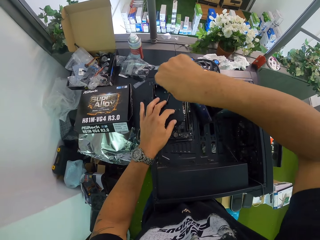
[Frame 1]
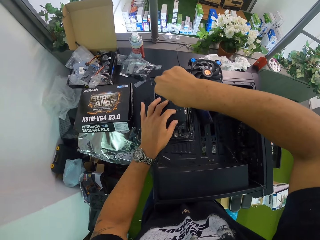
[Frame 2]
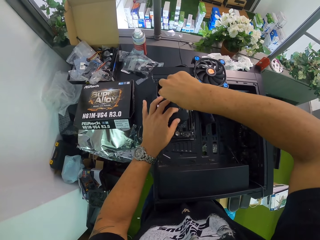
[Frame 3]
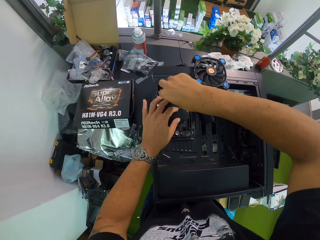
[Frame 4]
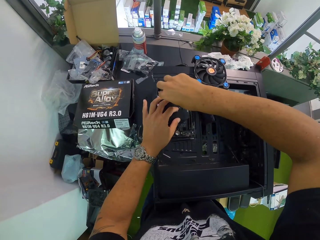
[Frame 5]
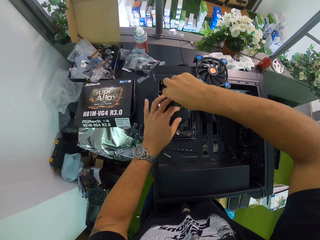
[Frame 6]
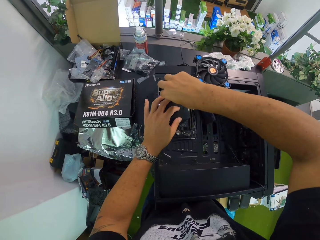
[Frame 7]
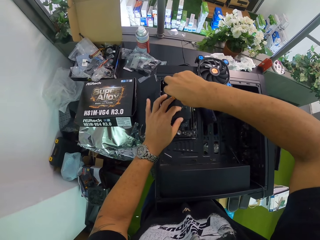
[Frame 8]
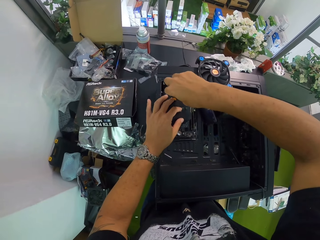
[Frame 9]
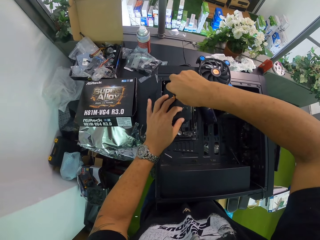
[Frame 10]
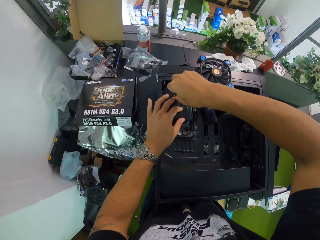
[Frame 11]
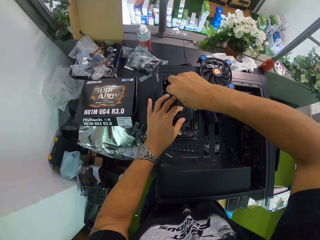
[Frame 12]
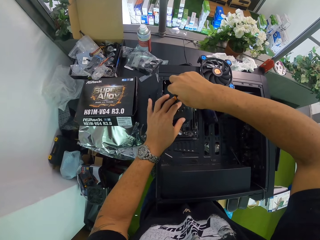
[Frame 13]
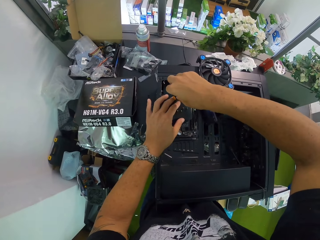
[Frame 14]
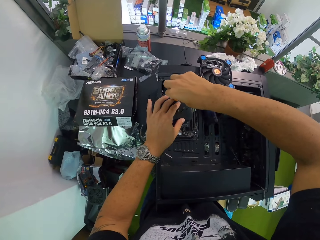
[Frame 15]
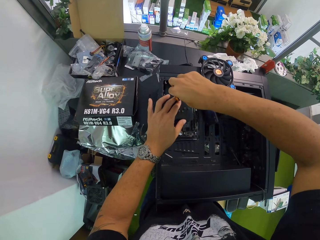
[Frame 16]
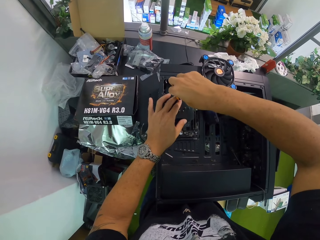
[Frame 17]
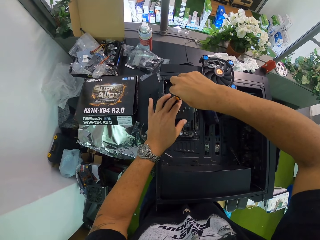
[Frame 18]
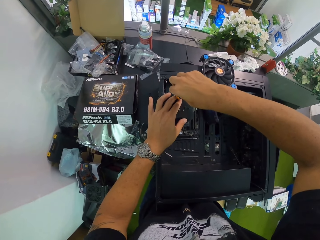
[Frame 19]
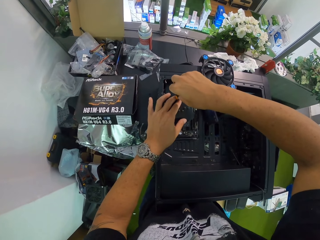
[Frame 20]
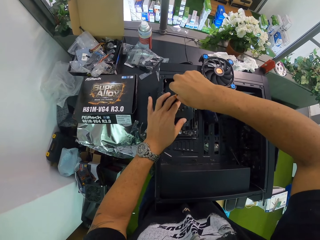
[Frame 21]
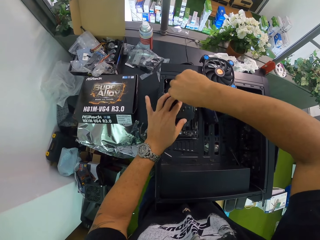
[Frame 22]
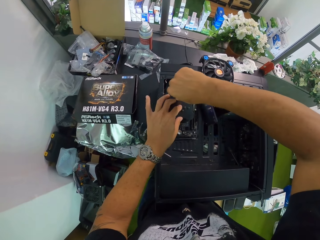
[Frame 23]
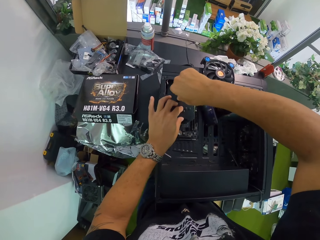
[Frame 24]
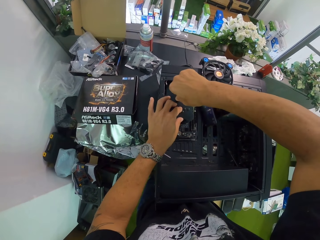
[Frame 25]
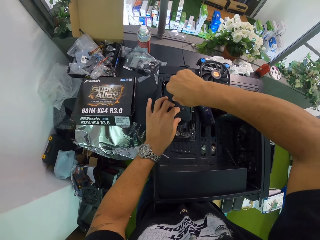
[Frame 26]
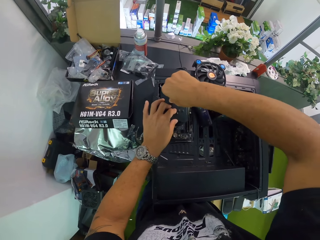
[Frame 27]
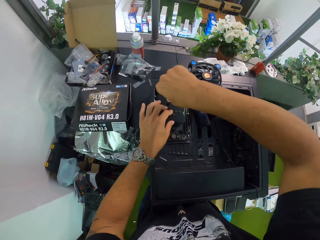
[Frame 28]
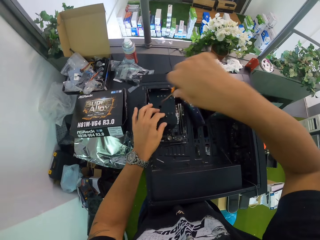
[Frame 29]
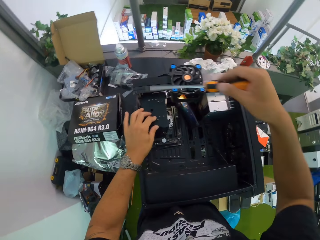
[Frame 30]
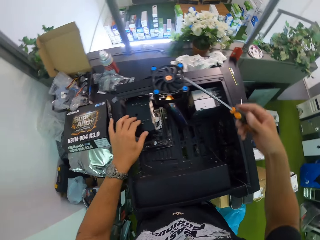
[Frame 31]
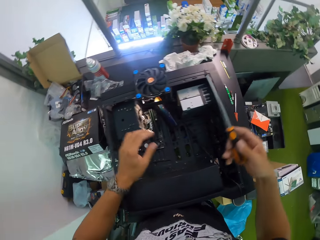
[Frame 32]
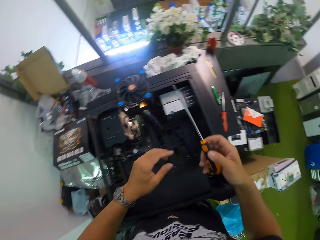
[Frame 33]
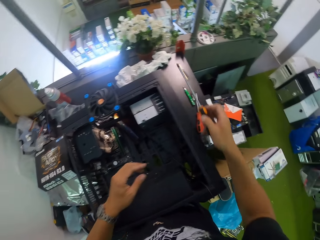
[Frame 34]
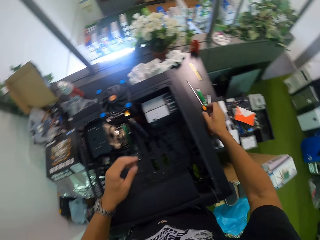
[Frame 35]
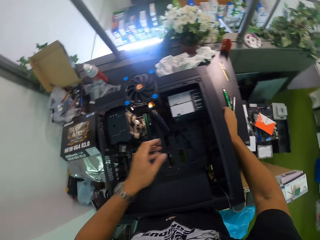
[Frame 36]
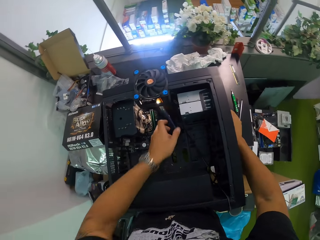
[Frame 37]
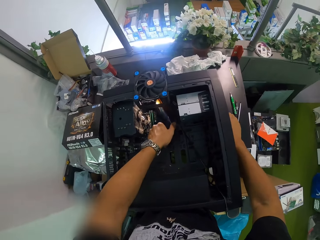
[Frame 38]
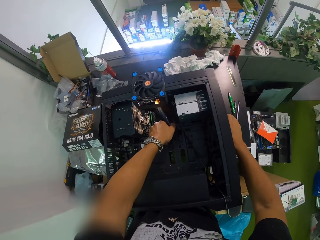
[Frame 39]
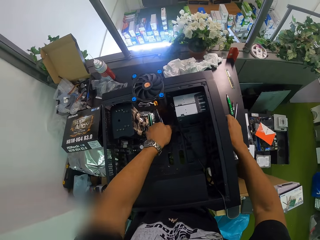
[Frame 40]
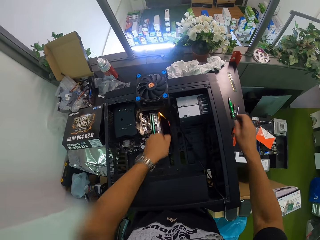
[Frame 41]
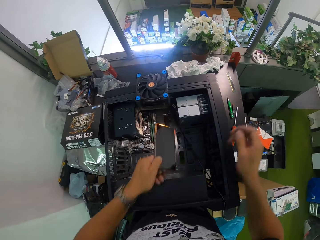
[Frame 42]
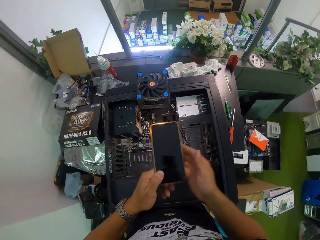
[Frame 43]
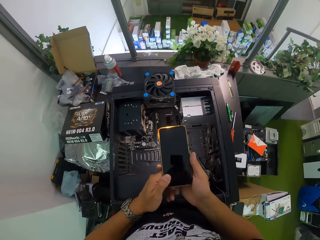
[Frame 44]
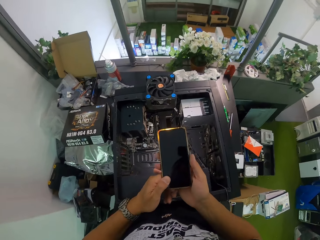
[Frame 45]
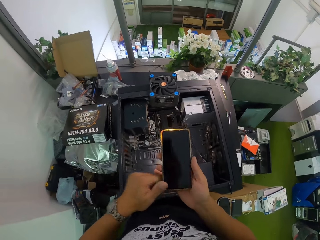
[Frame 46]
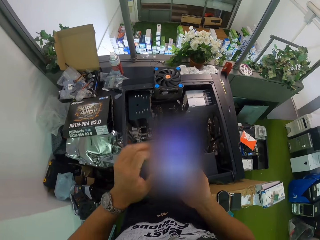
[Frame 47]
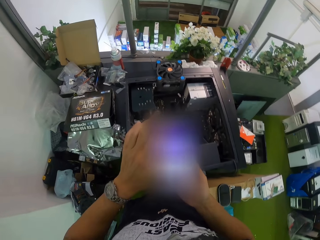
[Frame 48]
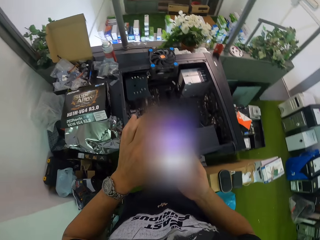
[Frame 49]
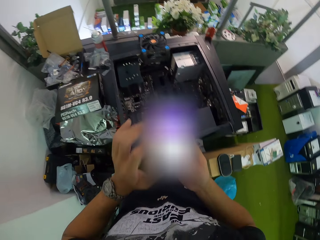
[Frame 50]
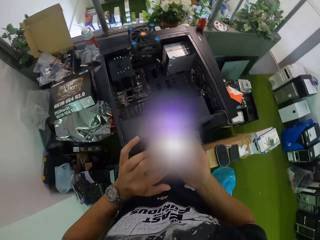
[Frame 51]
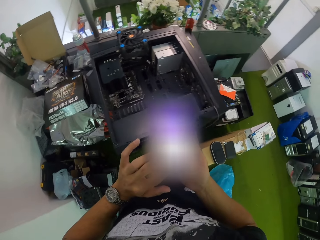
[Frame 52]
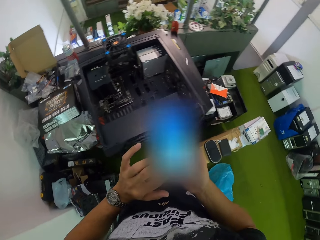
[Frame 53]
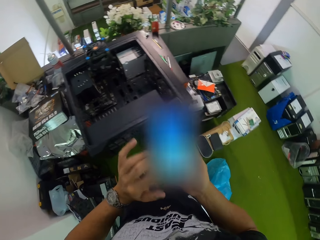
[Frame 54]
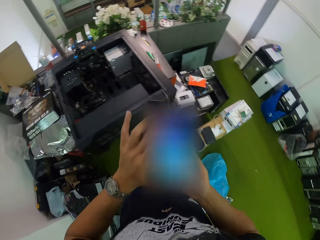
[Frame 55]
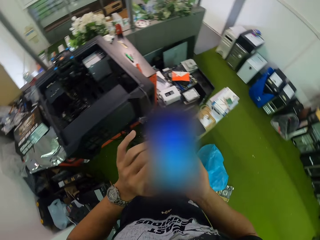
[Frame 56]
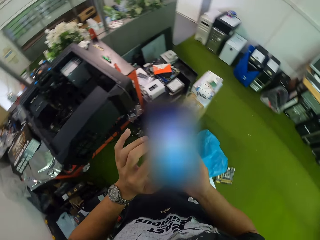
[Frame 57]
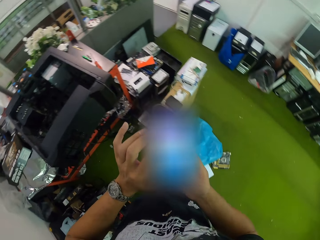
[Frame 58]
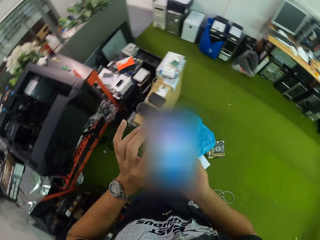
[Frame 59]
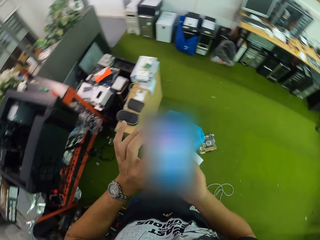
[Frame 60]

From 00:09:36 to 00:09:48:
The camera wearer places the screwdriver in his right hand on a workbench. He picks up a phone in the computer case with his left hand. He passes the phone from his left hand to his right hand. He operates the phone with his left hand.

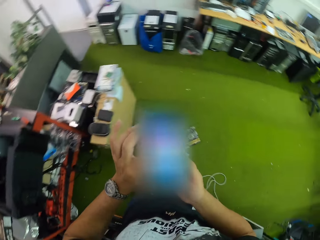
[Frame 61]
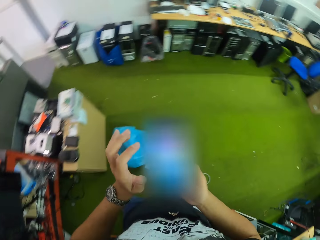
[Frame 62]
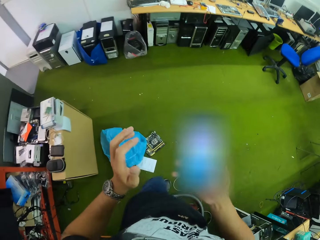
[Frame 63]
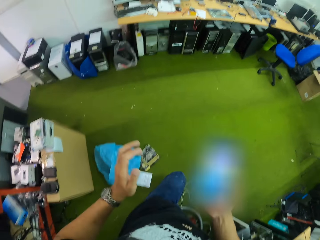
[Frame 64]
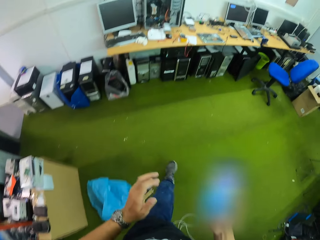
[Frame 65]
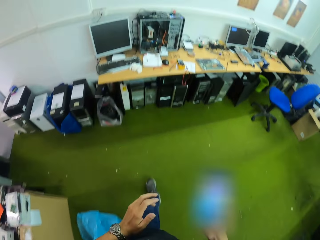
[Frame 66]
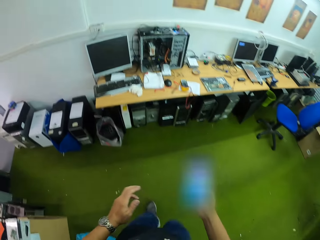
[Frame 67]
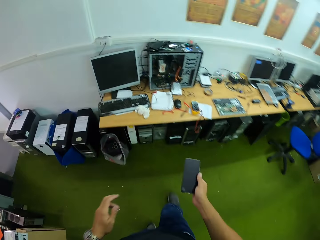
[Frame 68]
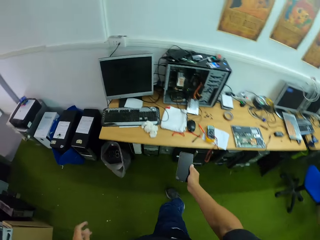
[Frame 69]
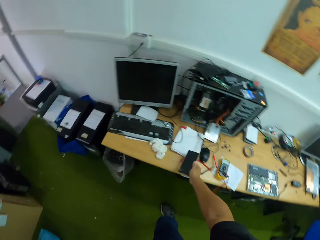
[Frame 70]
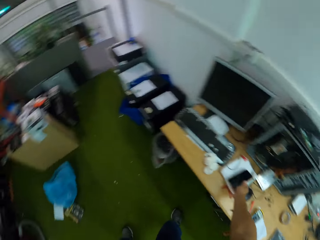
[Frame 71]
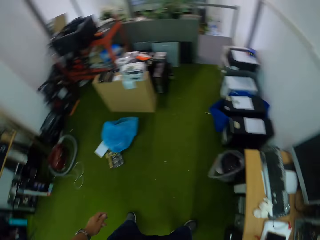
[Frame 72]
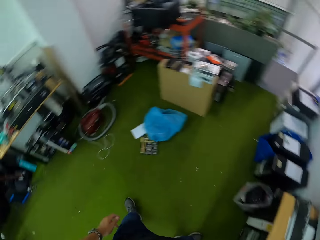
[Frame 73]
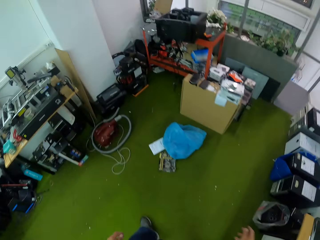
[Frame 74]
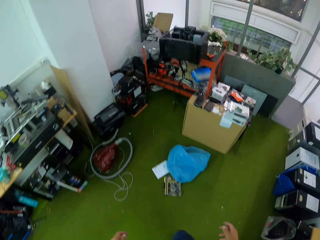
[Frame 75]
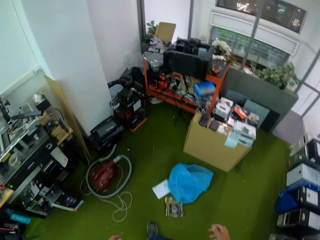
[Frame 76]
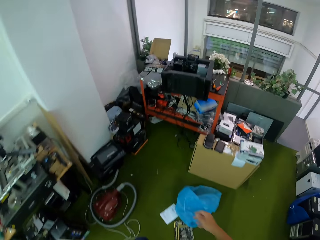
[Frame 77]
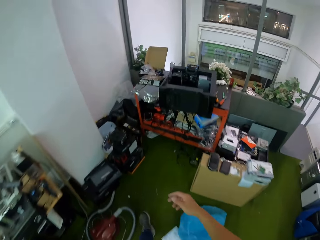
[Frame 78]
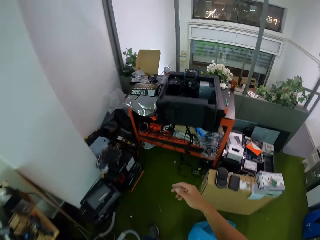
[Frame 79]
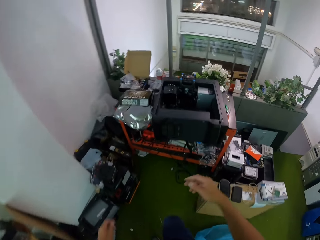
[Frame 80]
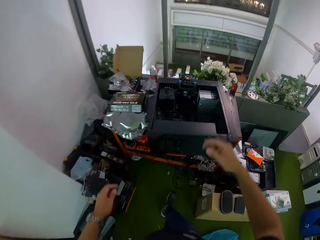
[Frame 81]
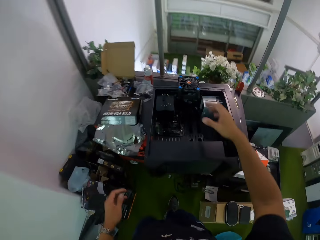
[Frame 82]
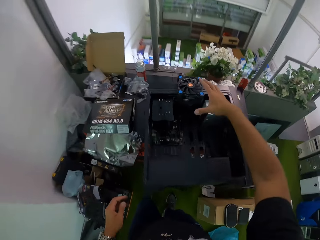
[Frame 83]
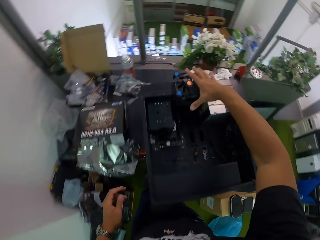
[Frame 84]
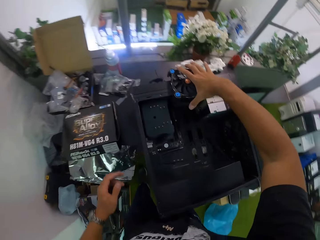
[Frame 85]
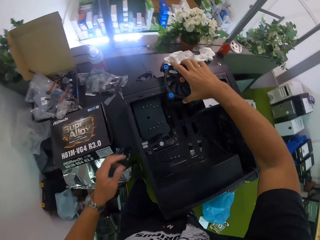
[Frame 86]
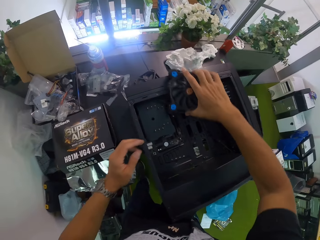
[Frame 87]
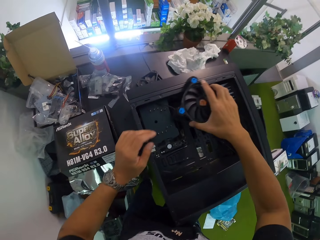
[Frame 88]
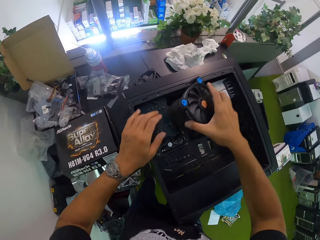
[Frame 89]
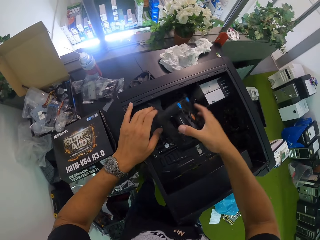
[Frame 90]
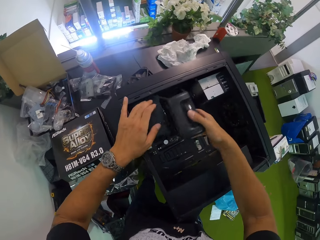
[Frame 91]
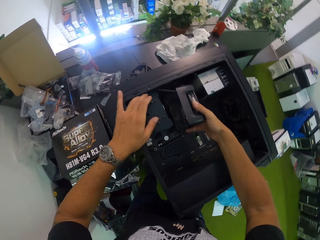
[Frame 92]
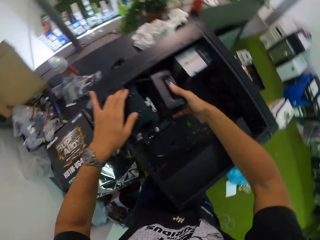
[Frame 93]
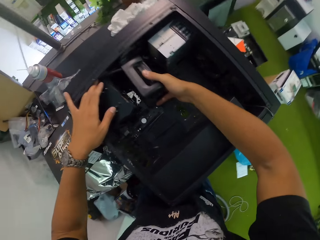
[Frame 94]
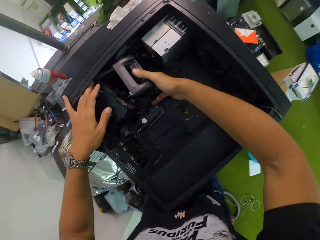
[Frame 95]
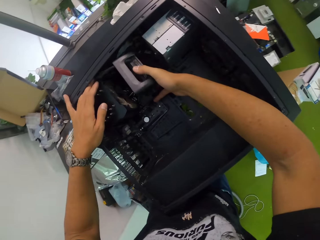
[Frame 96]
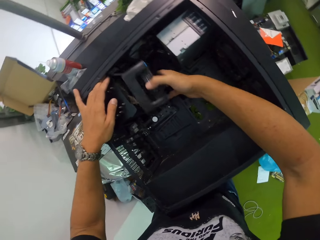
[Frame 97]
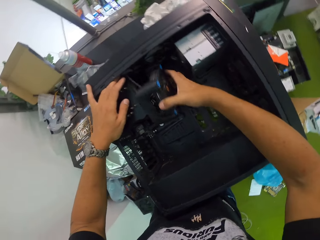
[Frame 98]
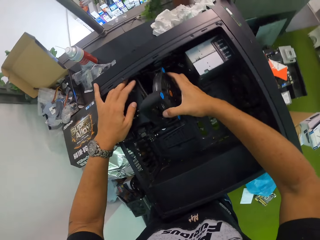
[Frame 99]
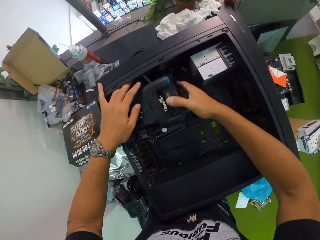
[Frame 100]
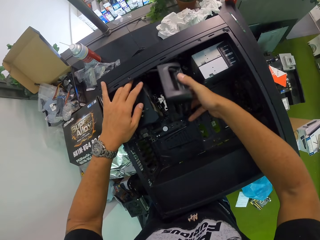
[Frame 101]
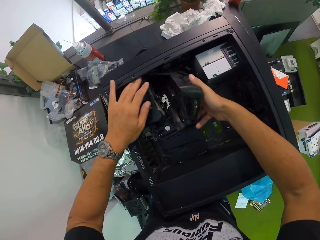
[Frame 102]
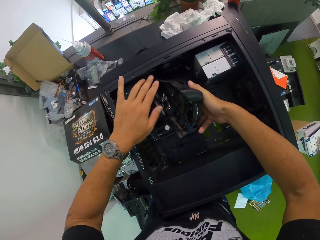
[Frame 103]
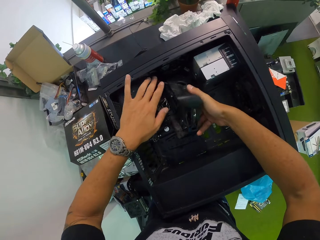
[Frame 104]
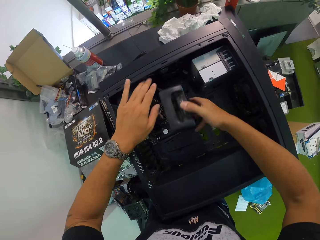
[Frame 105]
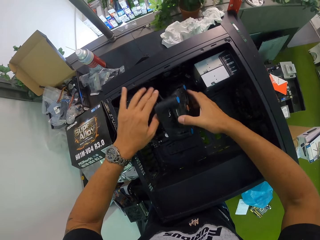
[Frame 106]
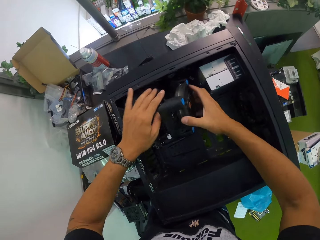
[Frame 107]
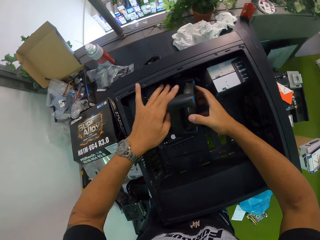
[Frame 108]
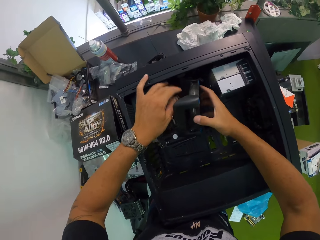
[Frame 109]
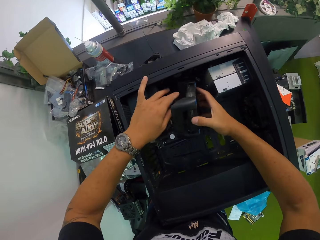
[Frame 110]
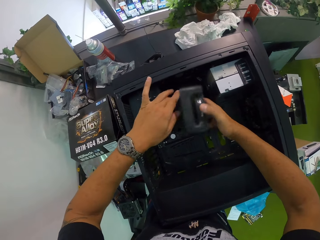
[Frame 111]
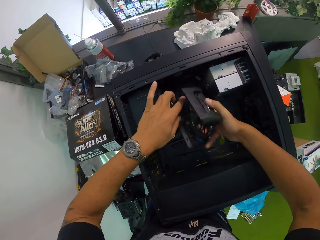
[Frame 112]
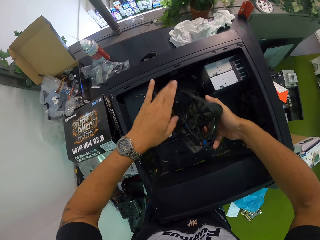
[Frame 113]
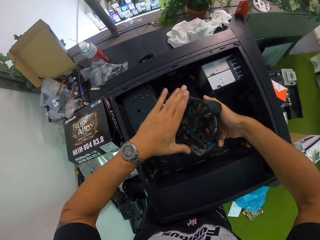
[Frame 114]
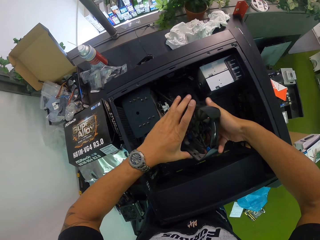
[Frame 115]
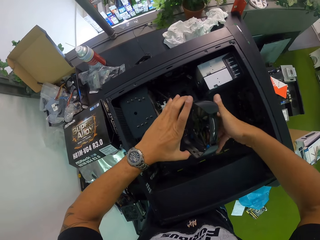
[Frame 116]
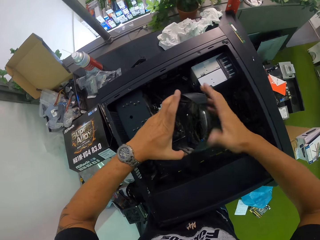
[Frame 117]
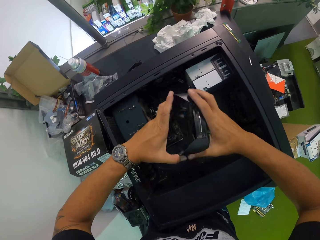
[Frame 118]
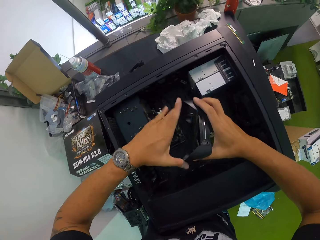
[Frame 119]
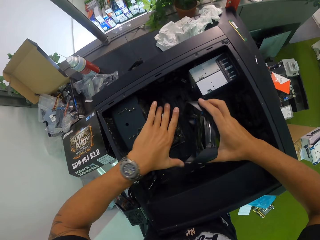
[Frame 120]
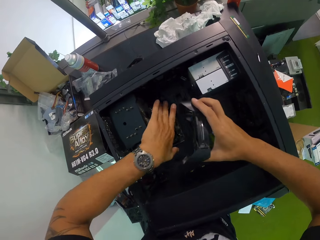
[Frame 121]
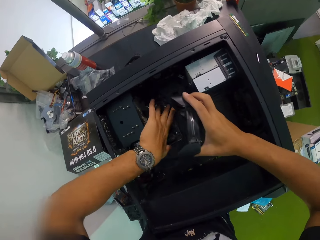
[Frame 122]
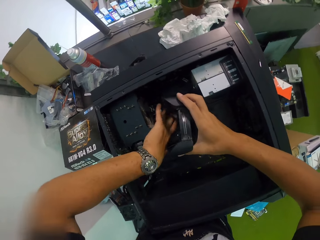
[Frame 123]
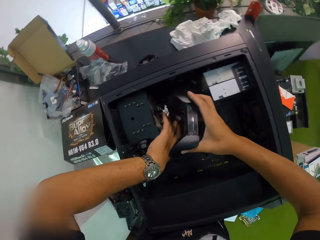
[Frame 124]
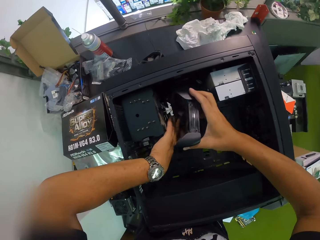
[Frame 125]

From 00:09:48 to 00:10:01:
The camera wearer walks in the room. He drops the phone on a table with his right hand. He walks in the room. He picks up a case fan or speaker from the computer case with his right hand. He attaches the case fan to a drive bay with both hands.
